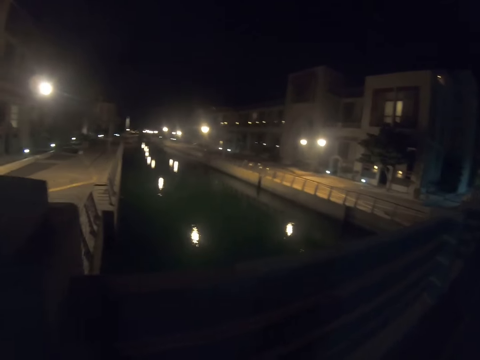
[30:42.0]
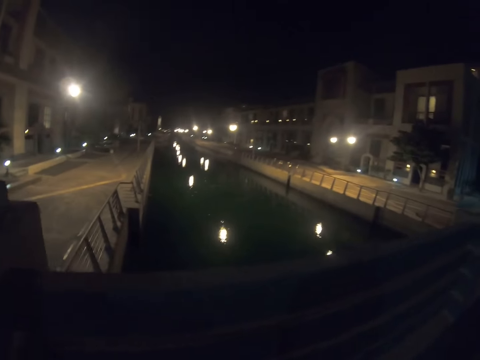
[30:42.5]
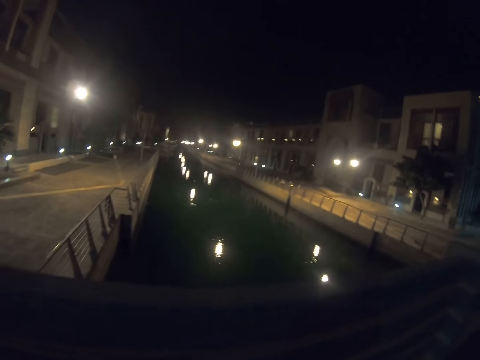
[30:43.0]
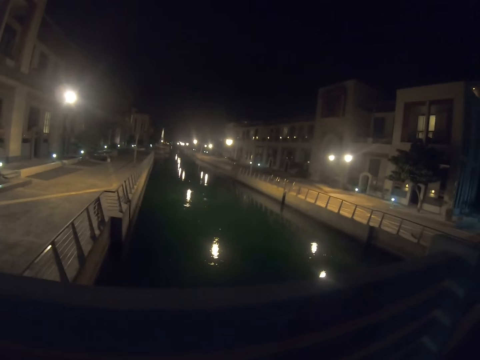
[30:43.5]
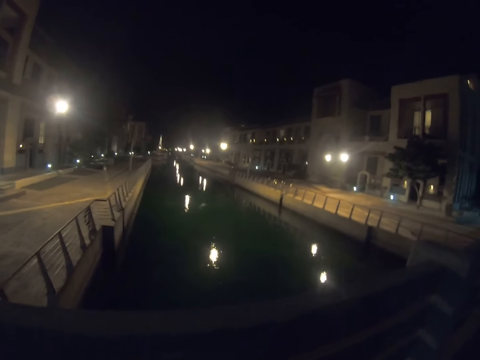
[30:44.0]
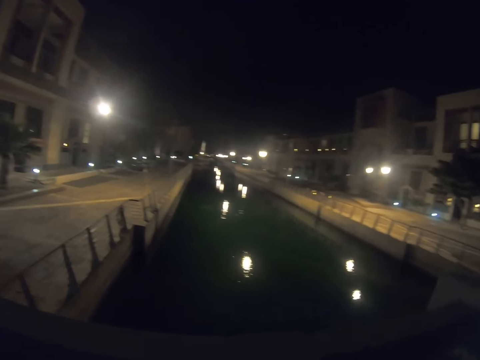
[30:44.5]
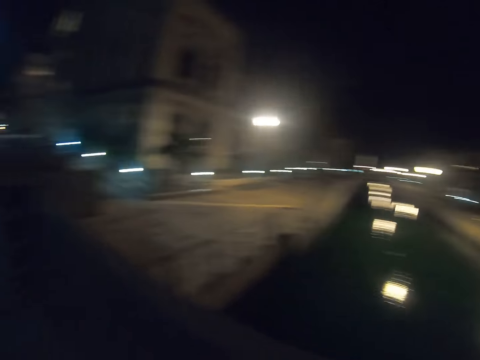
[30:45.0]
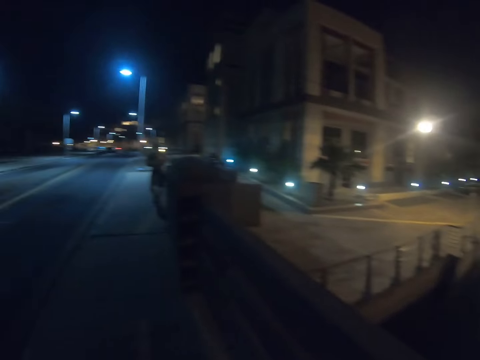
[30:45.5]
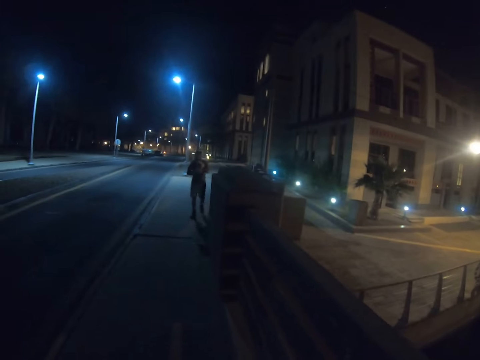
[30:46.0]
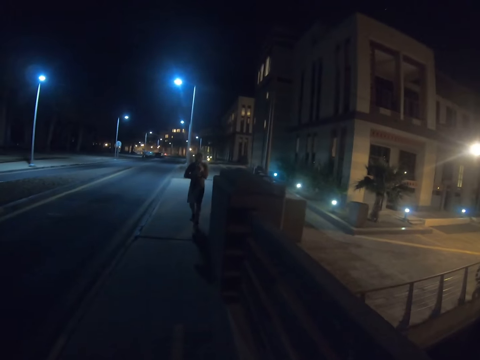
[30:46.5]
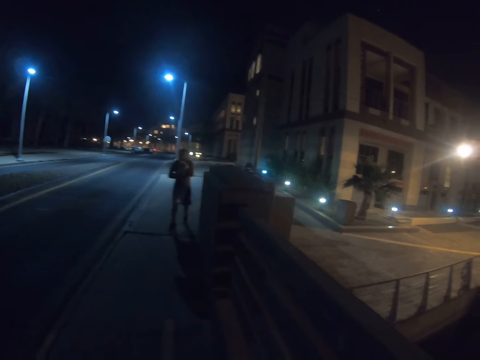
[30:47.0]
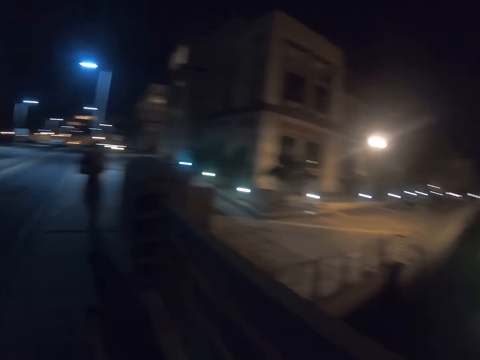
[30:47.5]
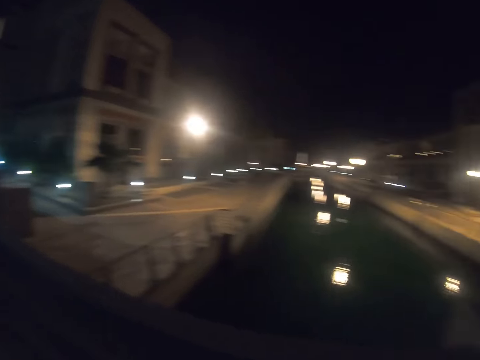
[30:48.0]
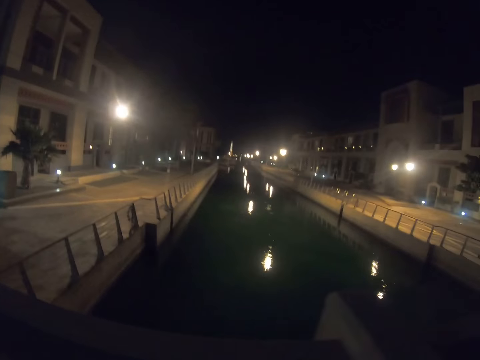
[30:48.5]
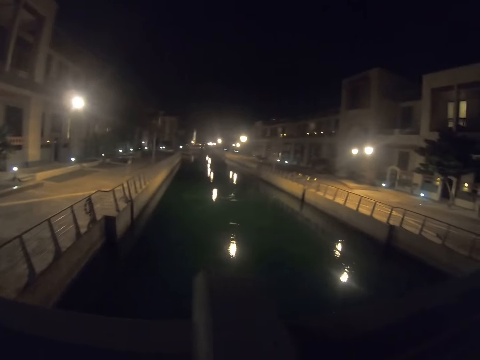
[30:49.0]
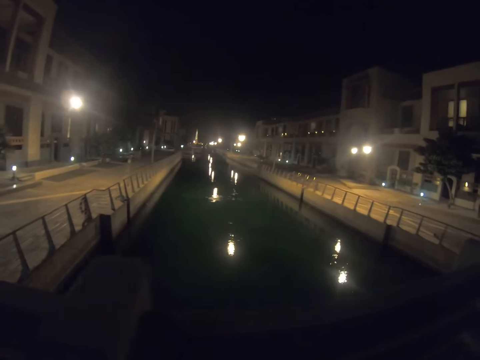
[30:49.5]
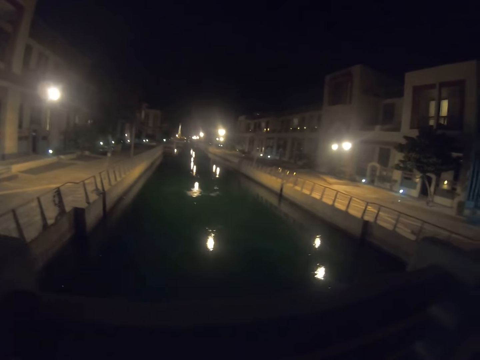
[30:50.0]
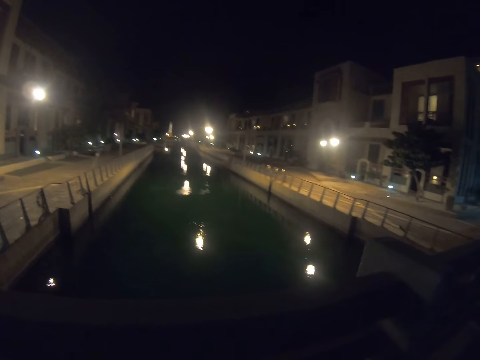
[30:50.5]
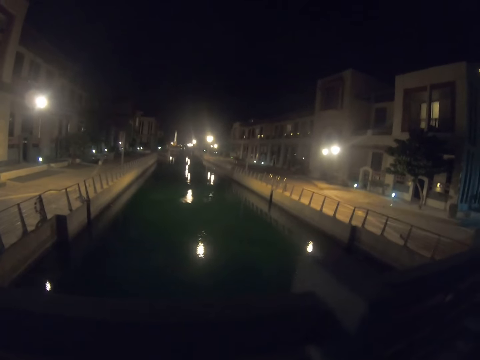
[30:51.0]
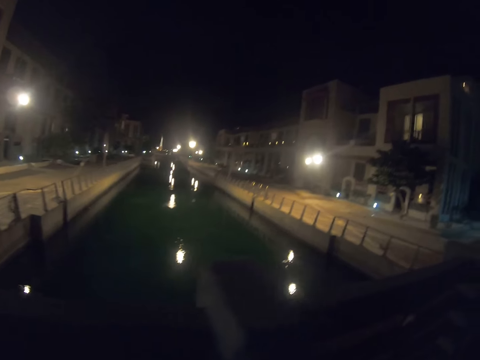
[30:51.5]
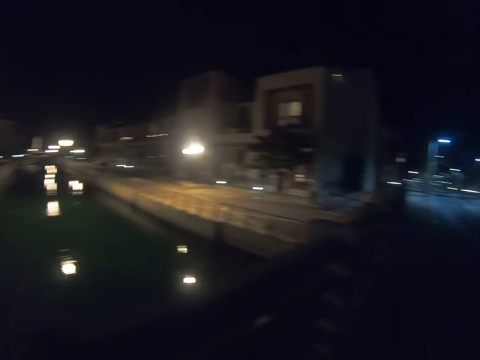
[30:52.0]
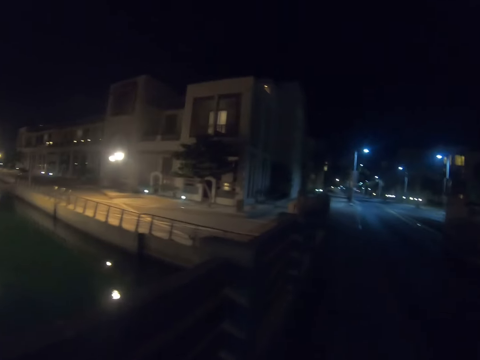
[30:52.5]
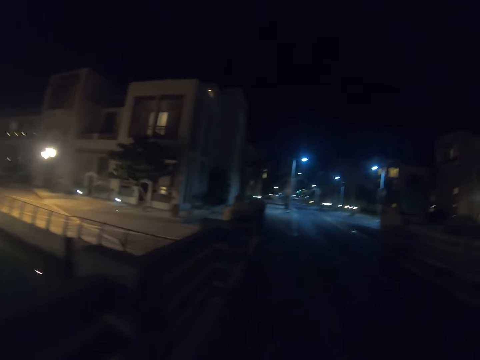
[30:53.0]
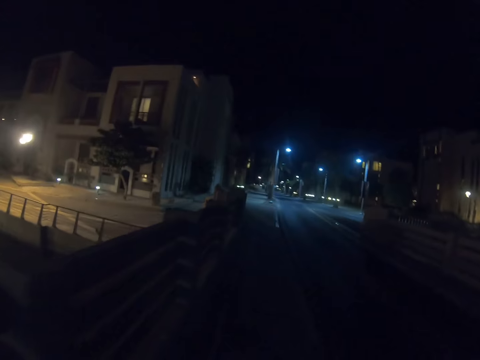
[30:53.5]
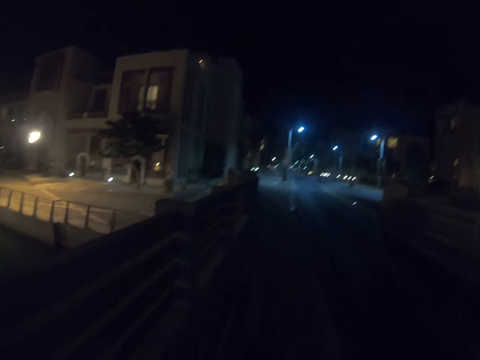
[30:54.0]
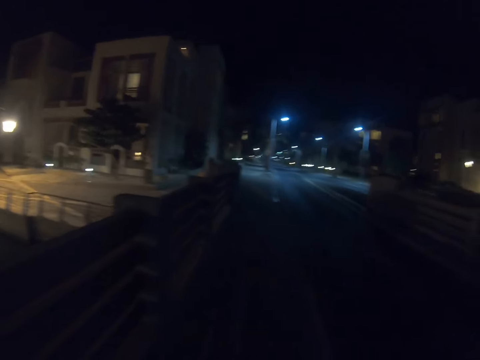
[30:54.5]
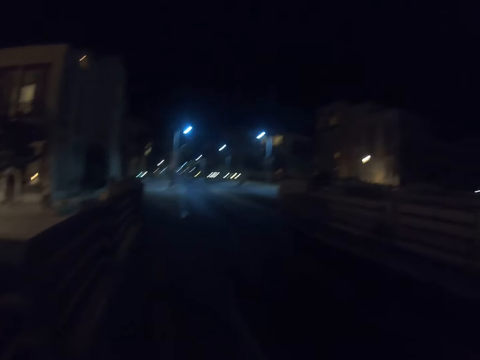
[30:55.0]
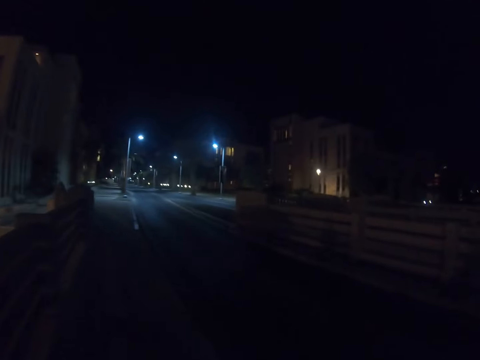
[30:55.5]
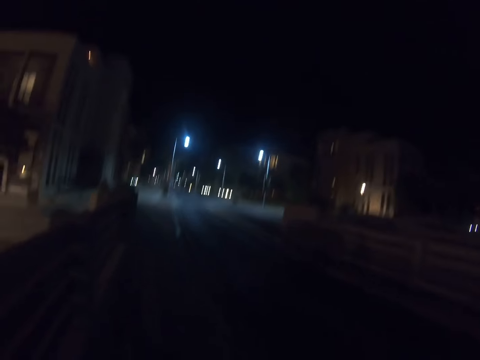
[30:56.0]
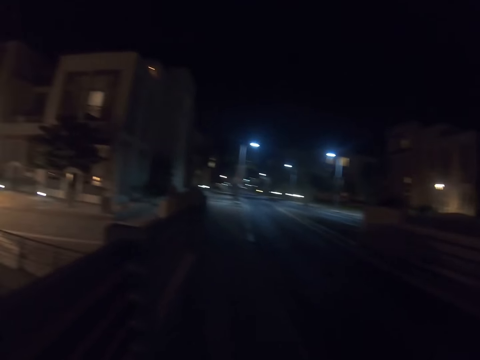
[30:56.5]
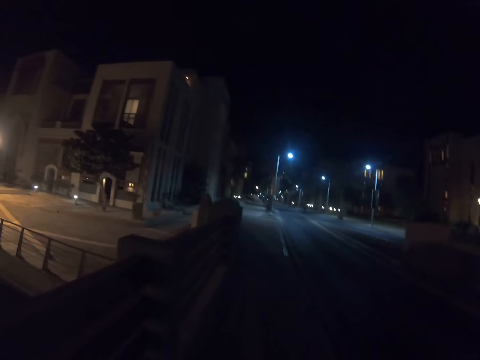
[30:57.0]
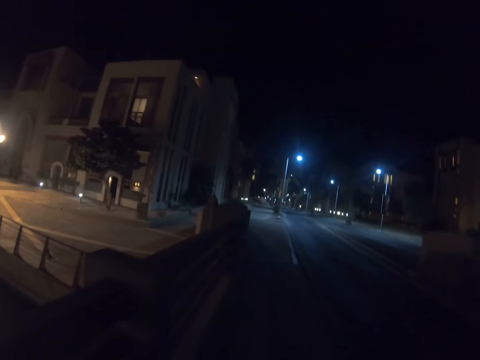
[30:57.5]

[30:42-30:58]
The camera wearer gazes at the waterway or water. They walk on the sidewalk. They turn around. The man carries the cat. The camera wearer looks at the man. They walk on the sidewalk. They look at the water. They look at the front.

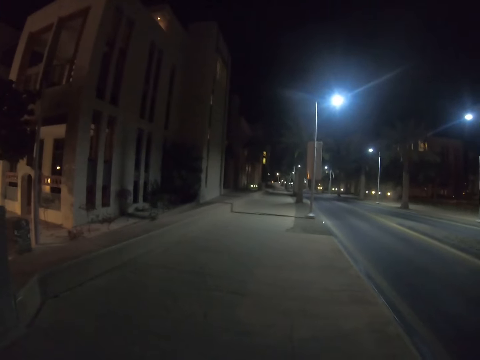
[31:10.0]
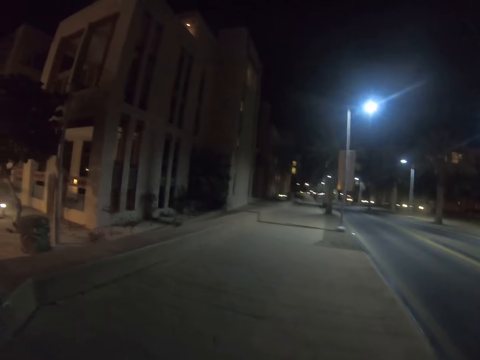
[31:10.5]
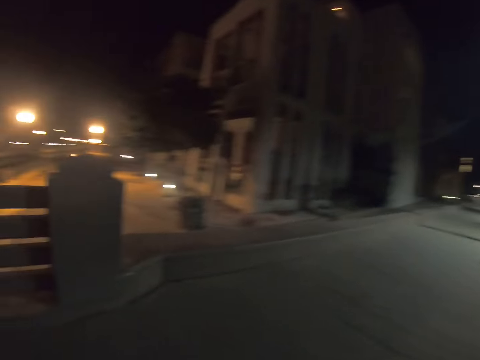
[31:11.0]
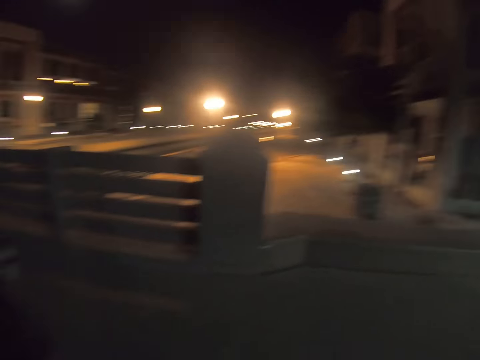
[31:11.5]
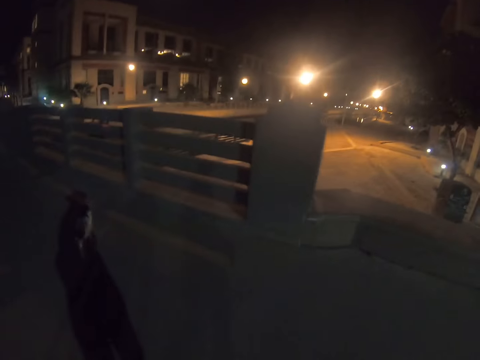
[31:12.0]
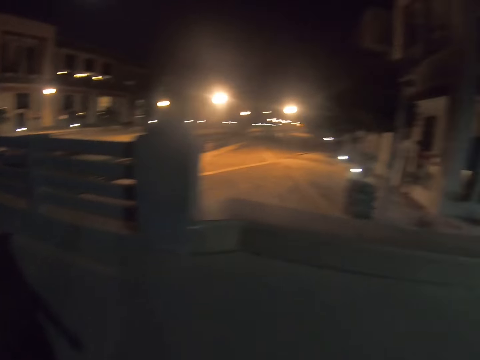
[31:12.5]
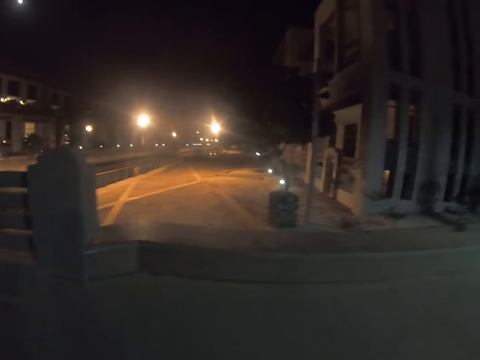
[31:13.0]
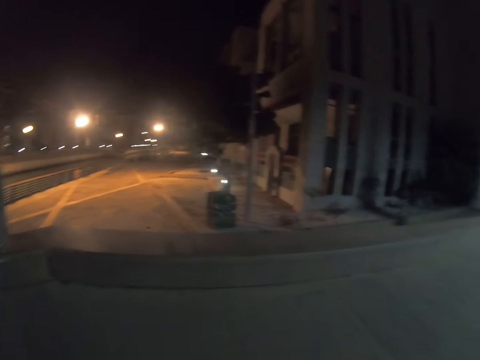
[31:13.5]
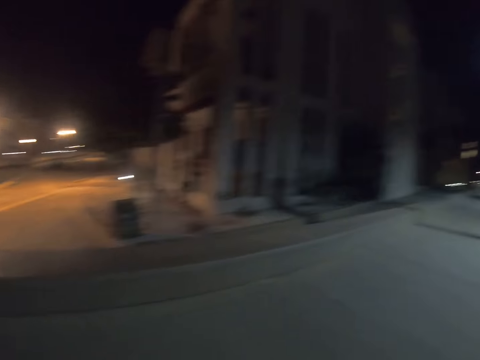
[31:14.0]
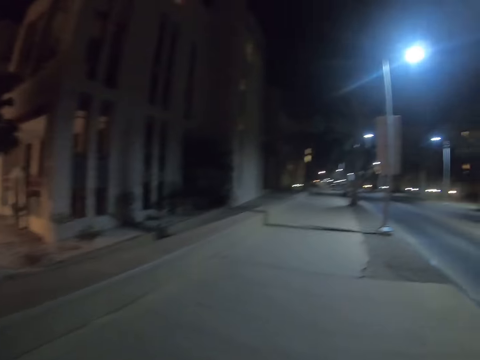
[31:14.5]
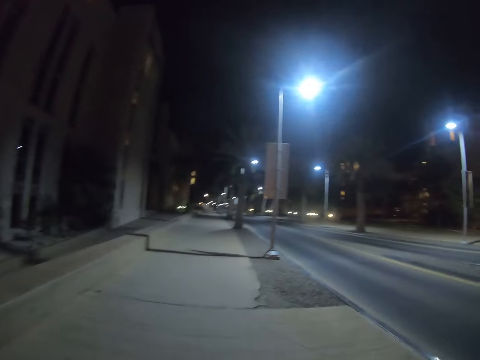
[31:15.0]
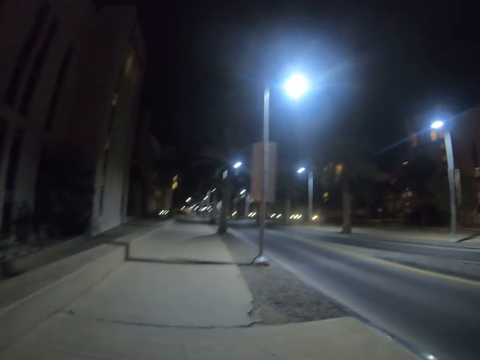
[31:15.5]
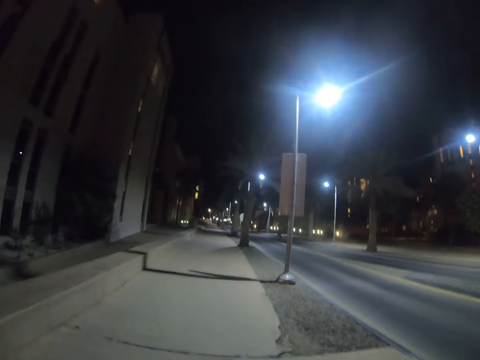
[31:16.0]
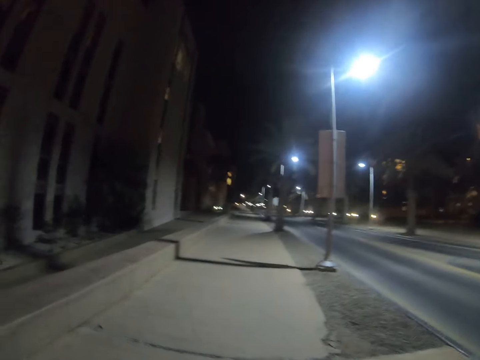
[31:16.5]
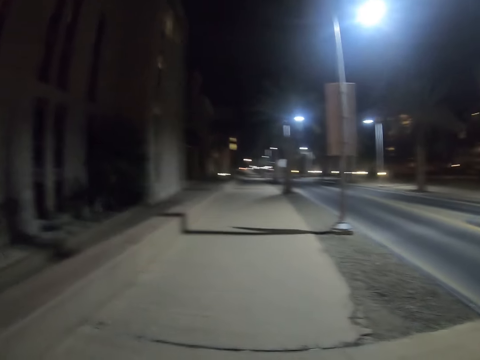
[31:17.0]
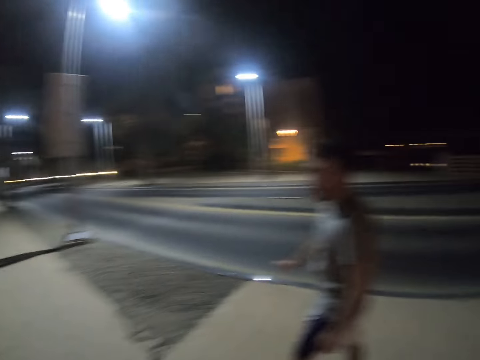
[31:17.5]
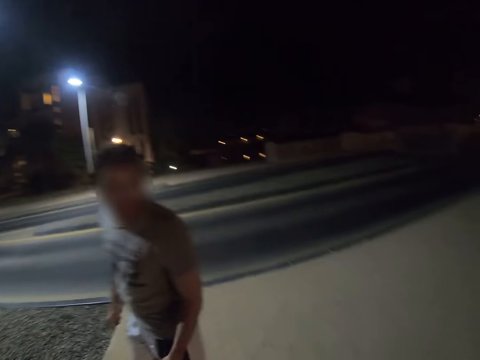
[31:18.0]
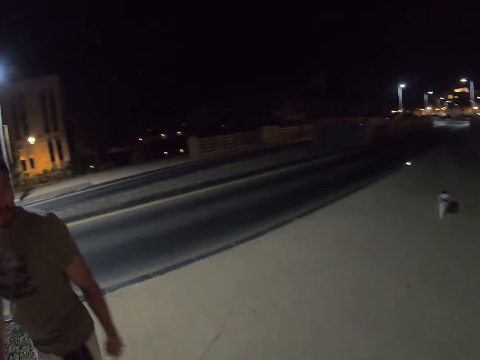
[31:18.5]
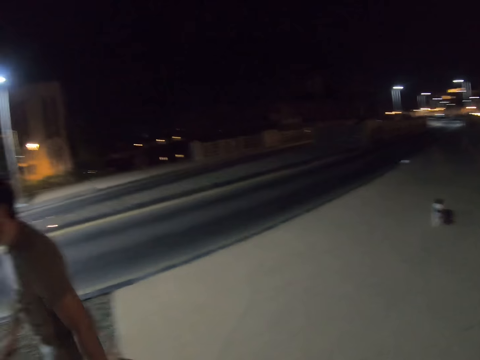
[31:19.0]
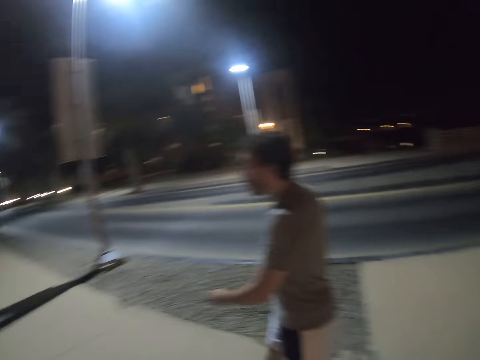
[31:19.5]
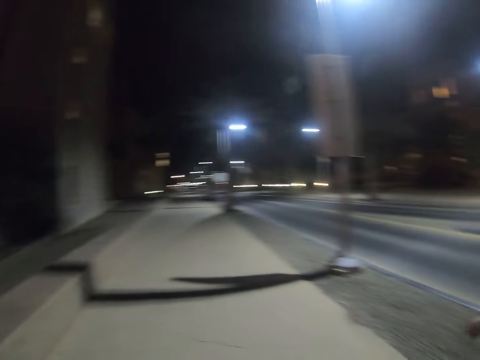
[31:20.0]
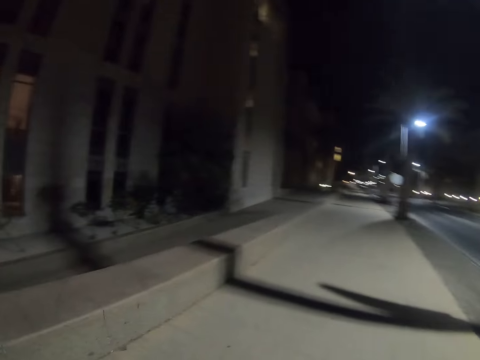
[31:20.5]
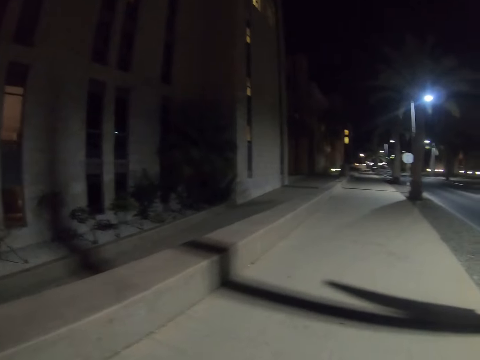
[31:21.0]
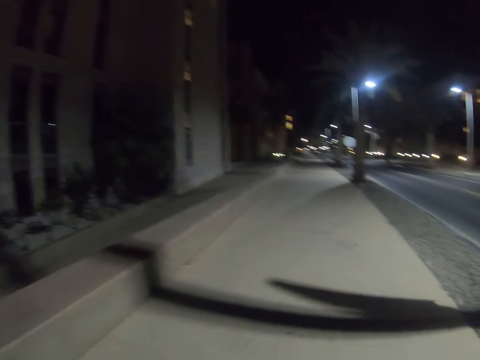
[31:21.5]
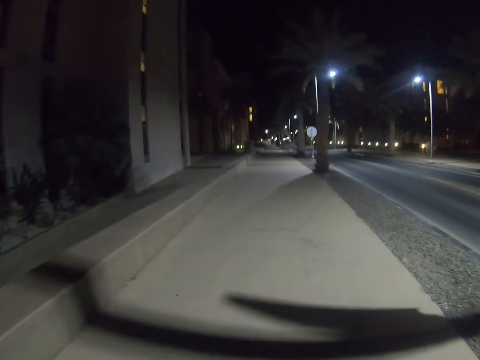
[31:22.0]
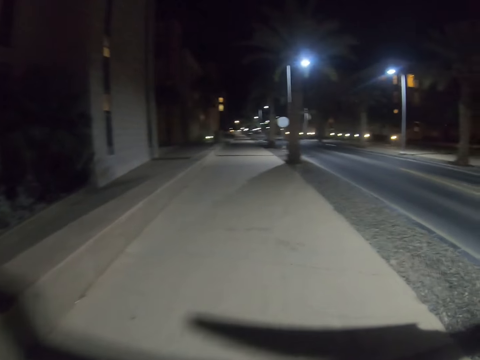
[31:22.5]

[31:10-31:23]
The camera wearer turns around to the left. They walk with the man on the sidewalk. They look at the man.
